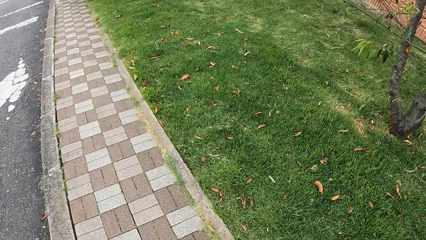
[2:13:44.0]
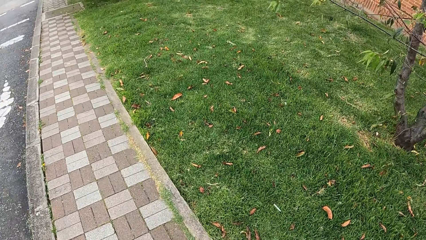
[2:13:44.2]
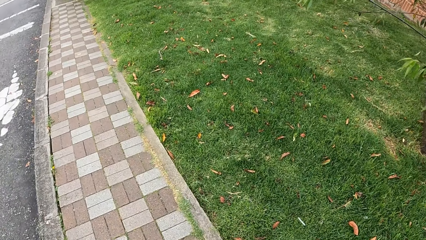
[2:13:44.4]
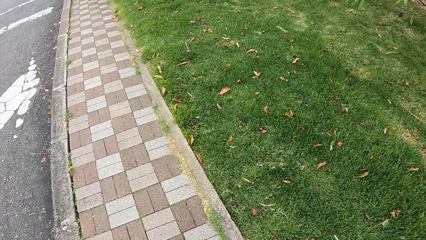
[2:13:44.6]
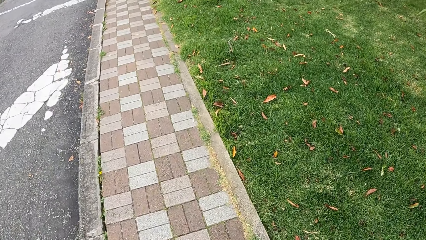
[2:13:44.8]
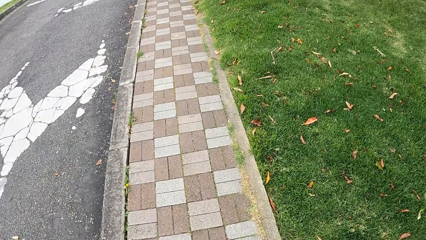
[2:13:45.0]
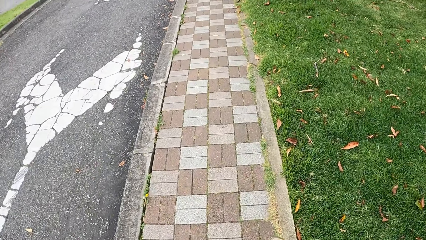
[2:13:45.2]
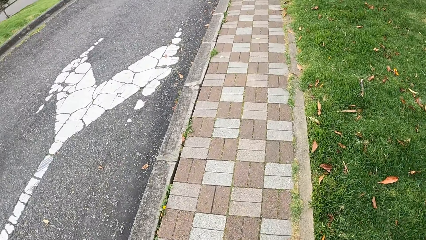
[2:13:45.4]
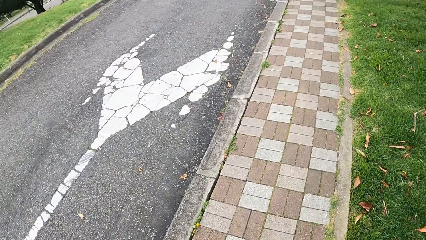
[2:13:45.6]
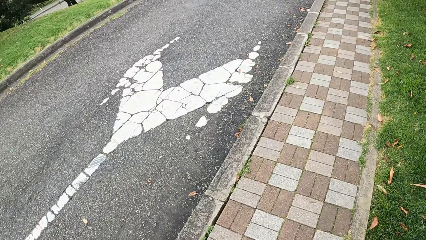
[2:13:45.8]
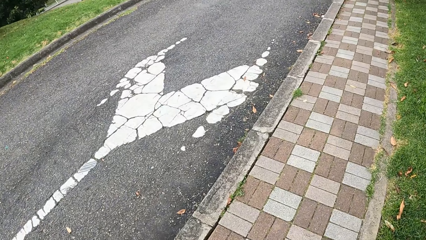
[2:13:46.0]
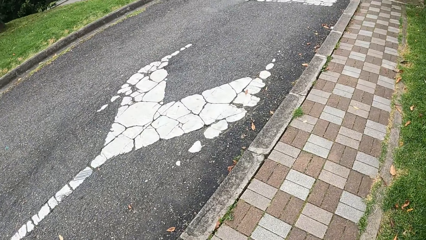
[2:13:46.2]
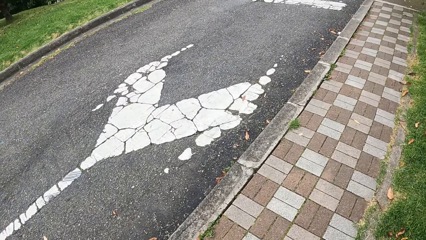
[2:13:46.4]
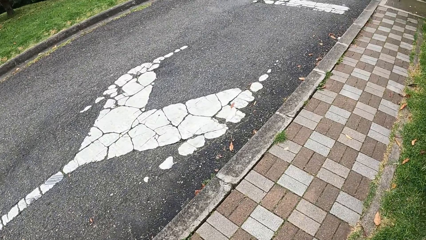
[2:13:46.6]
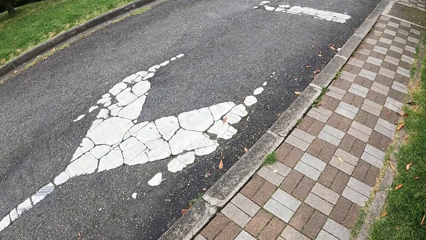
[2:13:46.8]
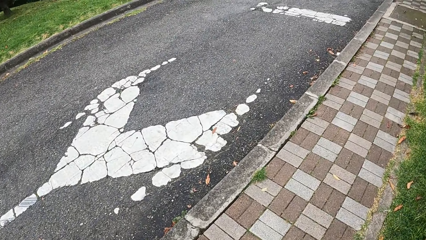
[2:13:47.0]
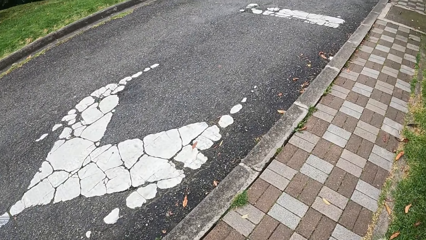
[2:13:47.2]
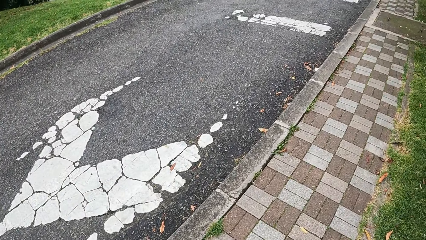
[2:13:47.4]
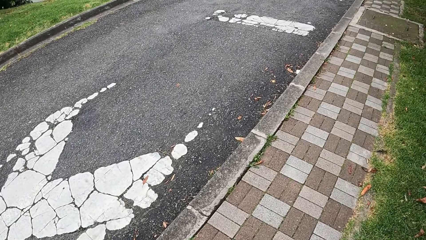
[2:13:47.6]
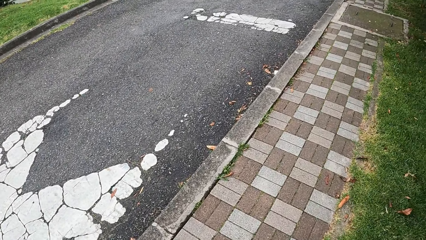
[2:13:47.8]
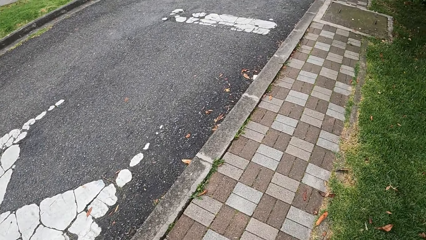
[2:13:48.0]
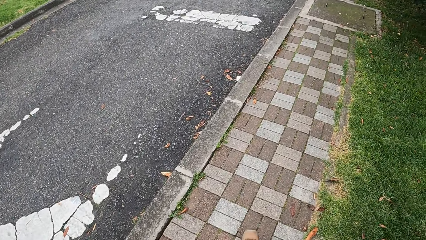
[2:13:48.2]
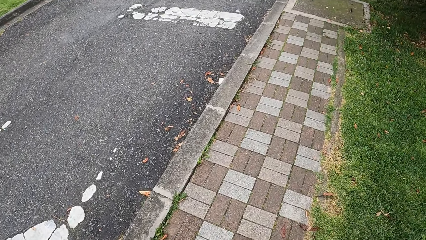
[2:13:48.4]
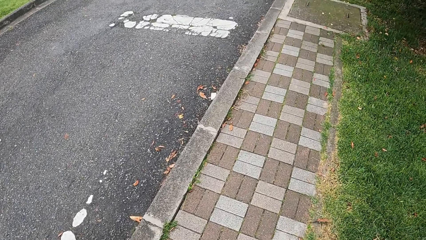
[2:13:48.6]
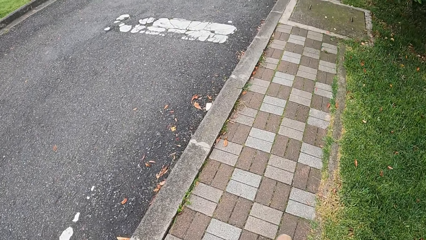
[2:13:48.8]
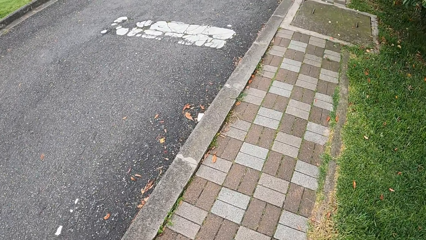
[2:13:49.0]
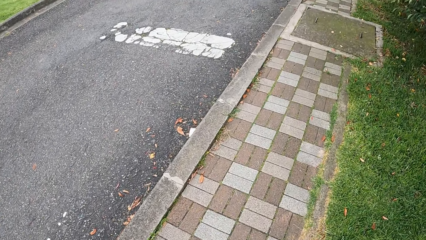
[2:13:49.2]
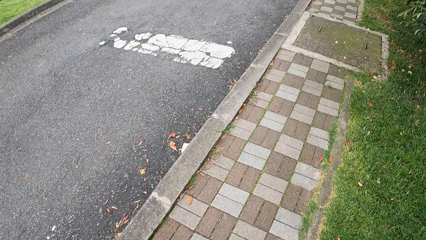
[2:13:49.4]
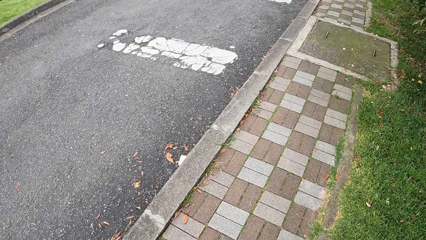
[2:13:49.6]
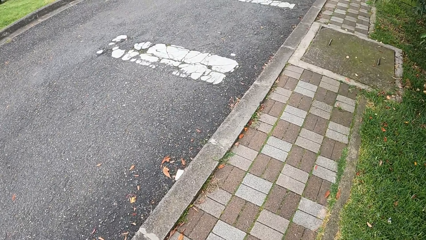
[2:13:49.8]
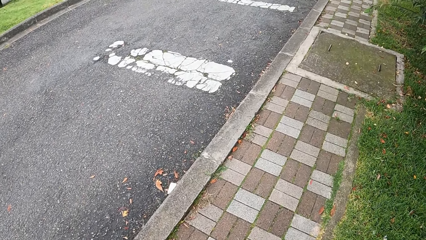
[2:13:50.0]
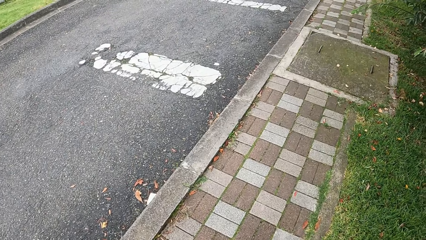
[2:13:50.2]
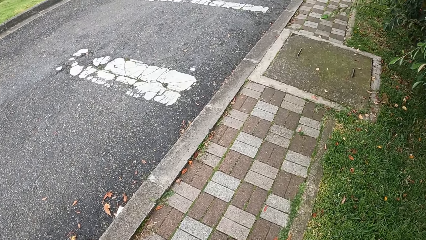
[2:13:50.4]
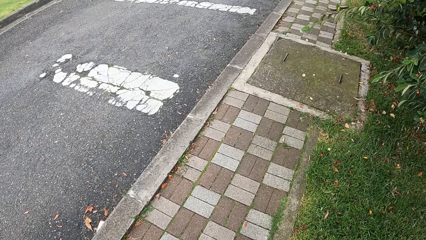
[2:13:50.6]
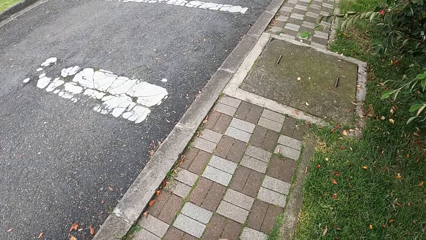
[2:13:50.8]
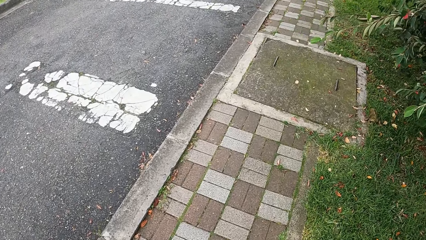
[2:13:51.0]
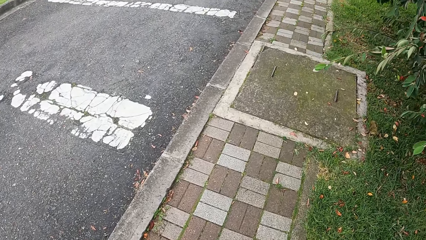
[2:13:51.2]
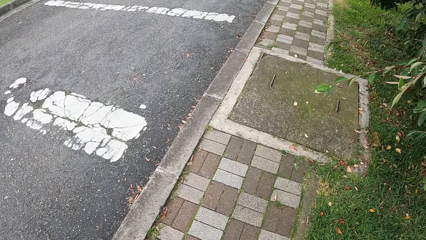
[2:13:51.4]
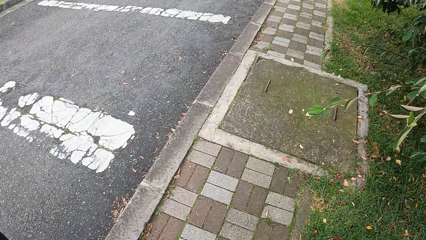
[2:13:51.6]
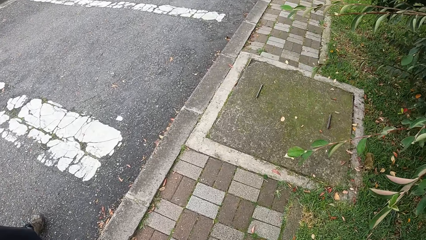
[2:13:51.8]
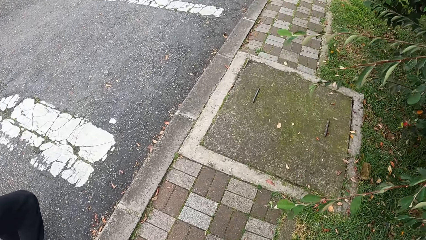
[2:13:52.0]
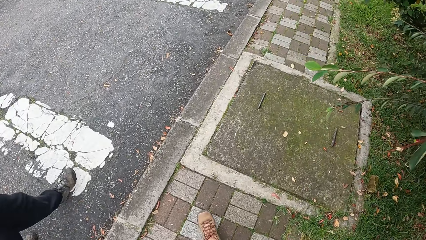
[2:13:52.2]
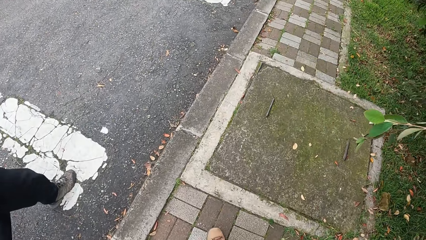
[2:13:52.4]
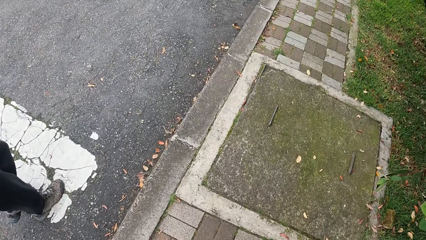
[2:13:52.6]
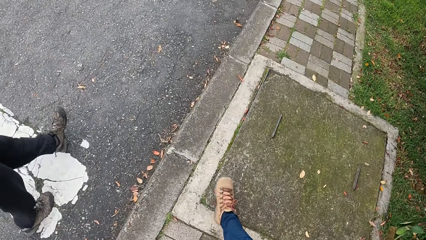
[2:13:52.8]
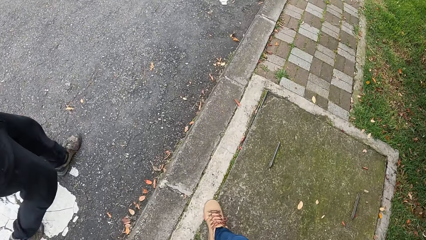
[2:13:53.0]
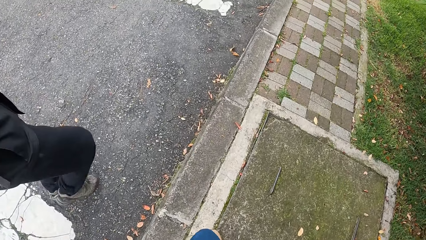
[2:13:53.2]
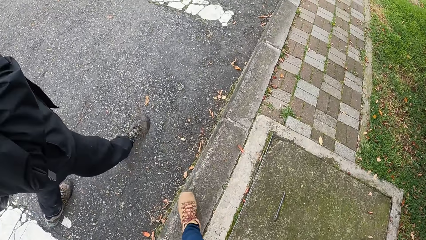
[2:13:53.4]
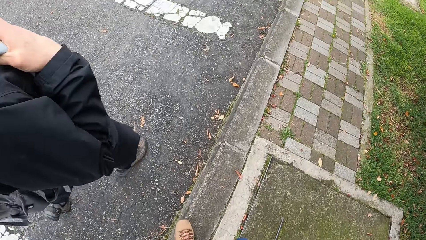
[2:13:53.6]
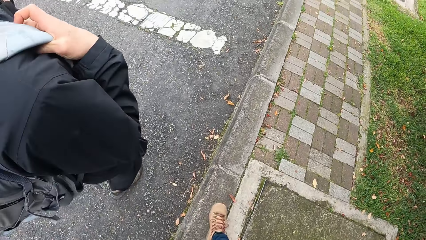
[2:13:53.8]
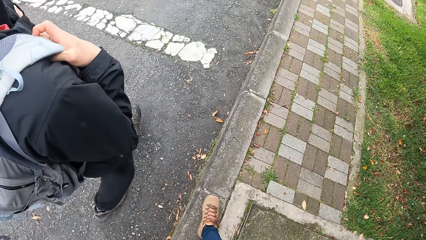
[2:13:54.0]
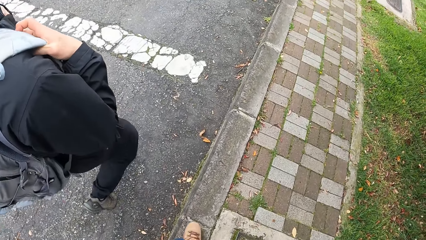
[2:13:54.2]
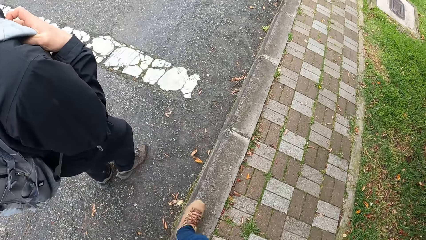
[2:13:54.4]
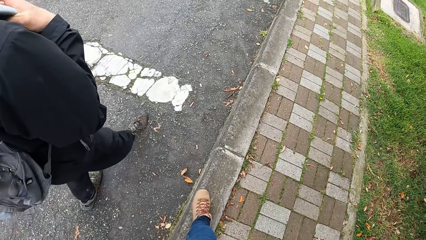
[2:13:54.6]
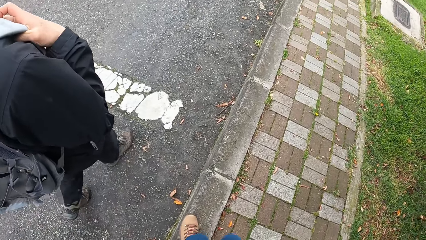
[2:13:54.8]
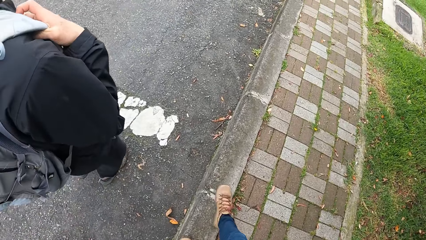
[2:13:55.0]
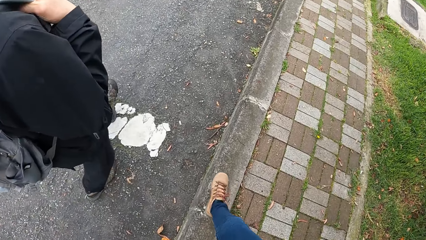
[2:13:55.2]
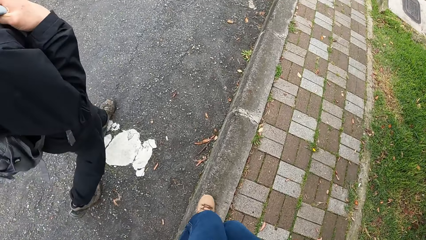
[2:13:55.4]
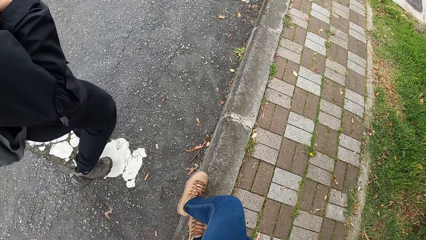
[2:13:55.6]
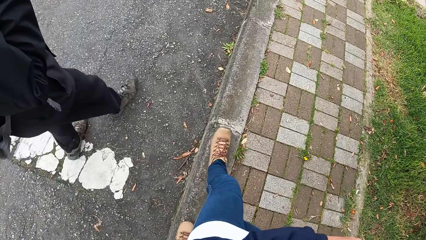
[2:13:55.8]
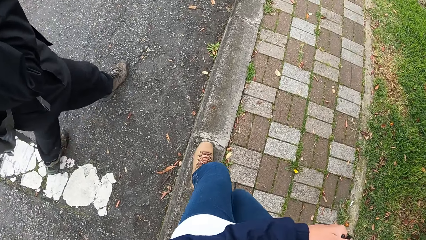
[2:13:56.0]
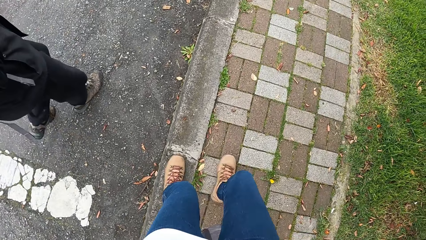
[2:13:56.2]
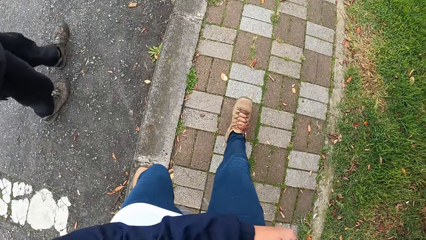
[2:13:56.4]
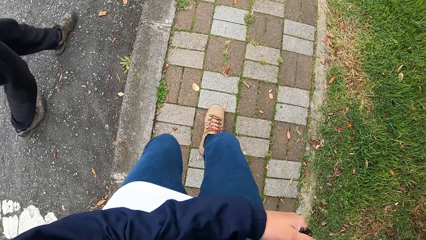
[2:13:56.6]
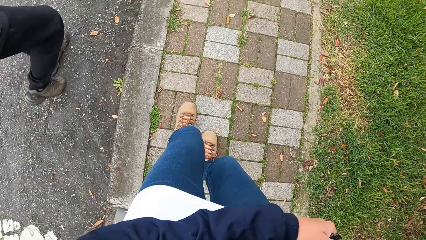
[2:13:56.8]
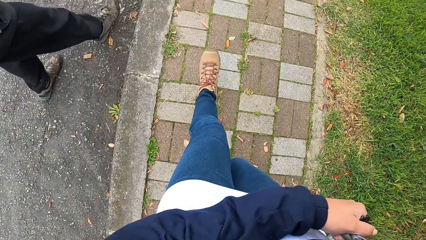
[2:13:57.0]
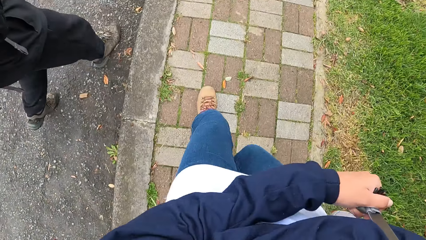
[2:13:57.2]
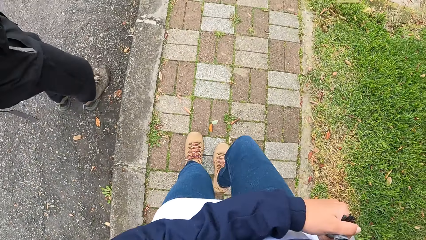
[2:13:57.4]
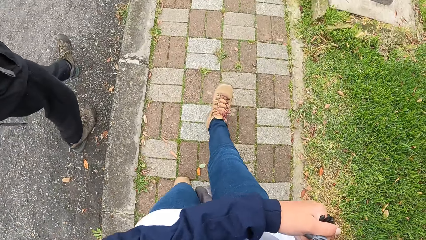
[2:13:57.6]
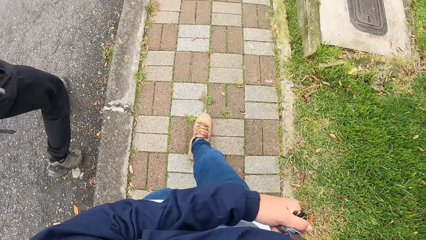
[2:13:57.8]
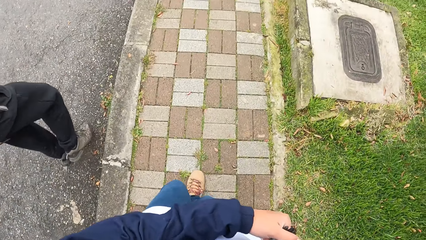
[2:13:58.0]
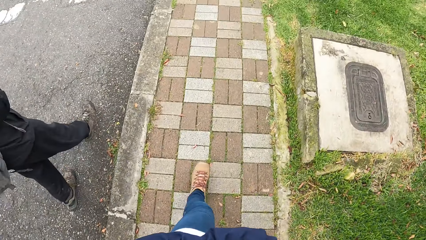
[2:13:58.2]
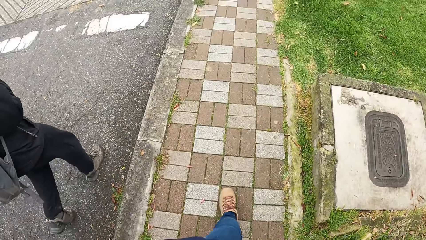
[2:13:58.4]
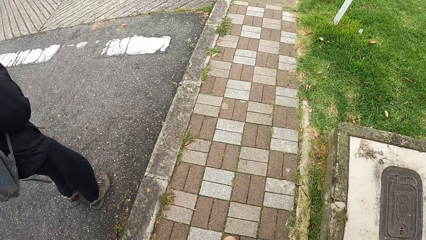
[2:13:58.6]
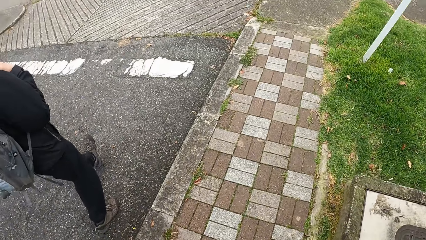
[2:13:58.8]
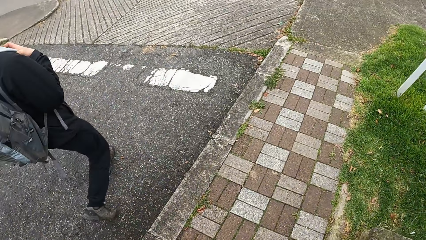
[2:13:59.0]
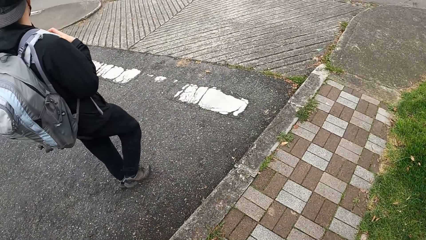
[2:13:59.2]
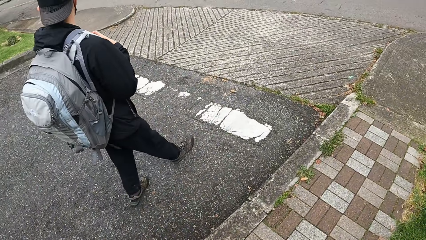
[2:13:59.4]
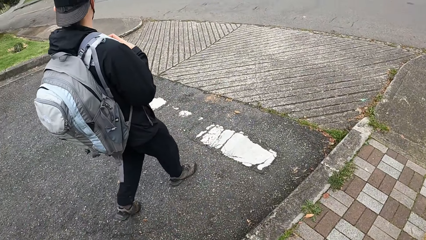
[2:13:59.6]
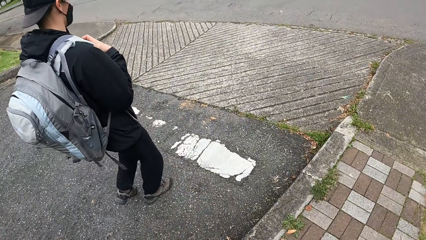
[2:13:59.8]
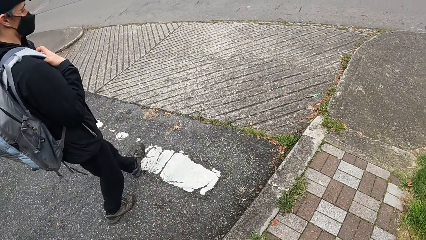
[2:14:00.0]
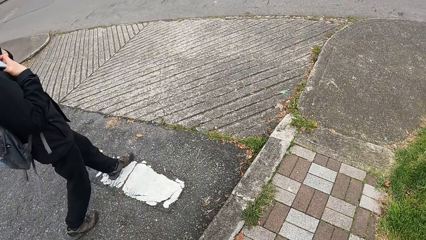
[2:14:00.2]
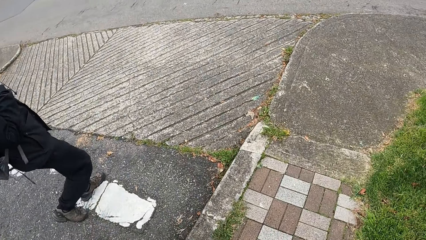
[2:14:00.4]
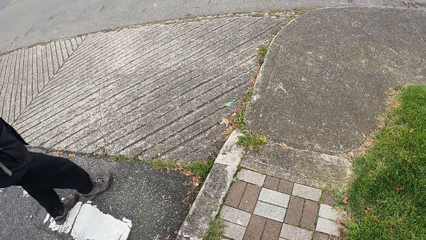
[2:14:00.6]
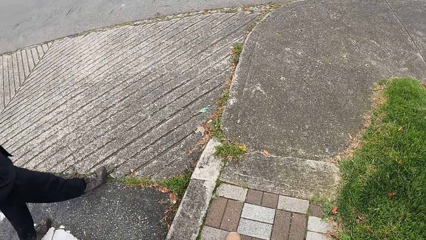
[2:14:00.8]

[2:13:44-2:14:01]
The camera wearer walks with the person on the road path.
